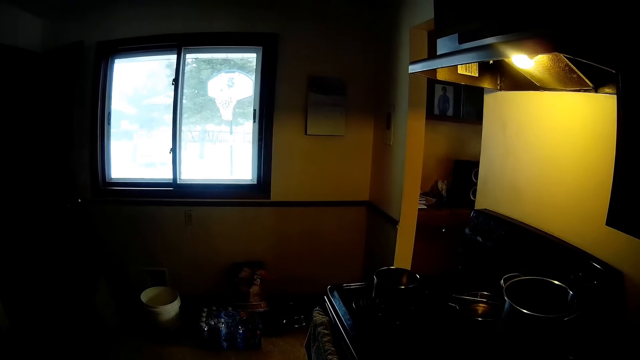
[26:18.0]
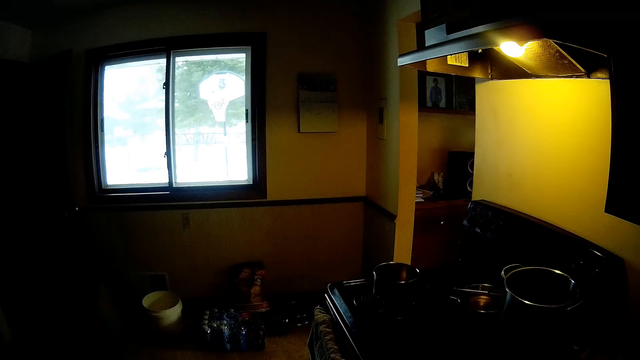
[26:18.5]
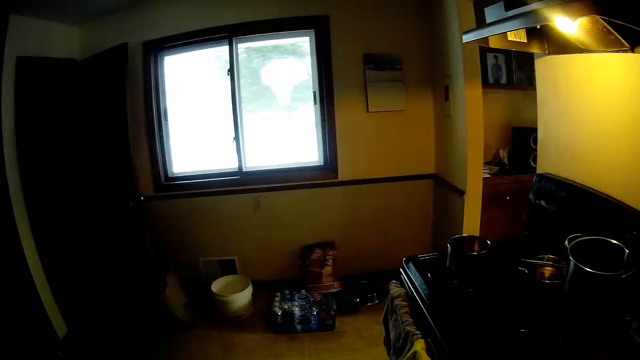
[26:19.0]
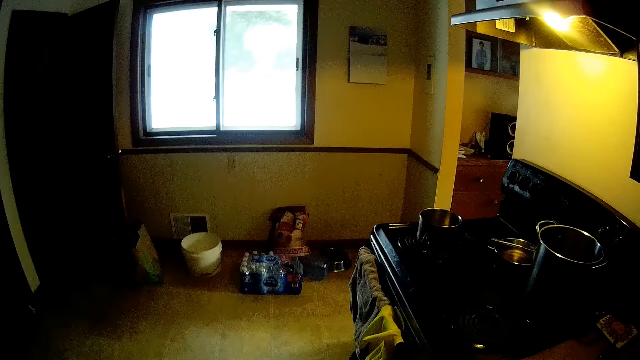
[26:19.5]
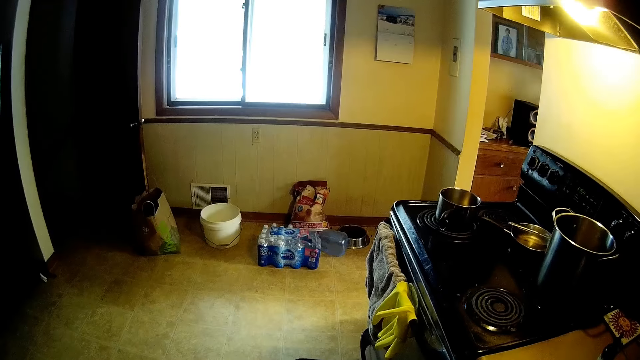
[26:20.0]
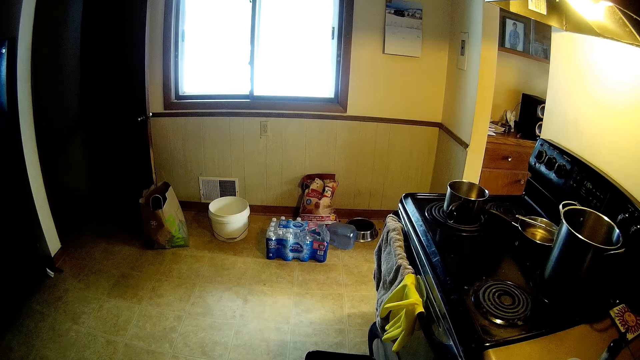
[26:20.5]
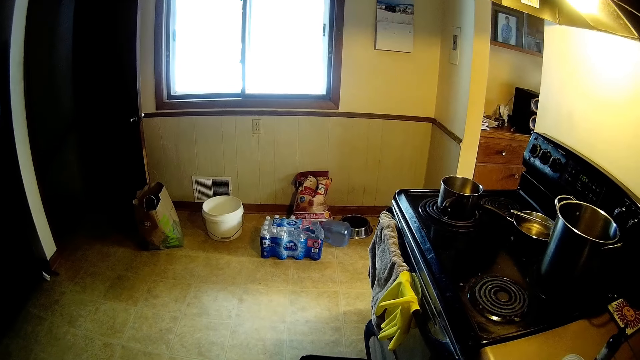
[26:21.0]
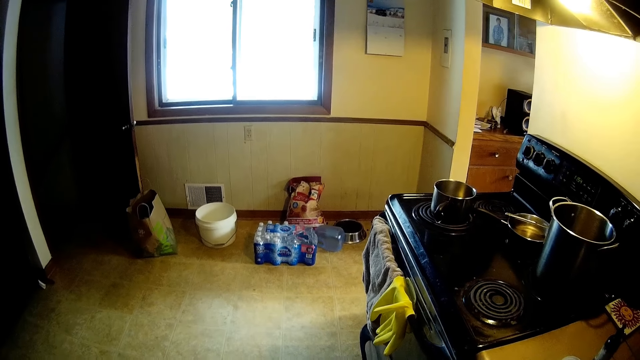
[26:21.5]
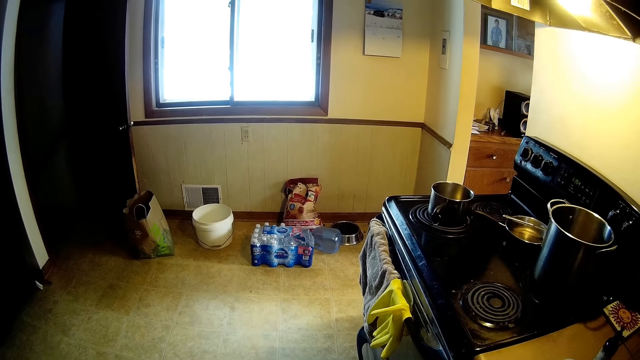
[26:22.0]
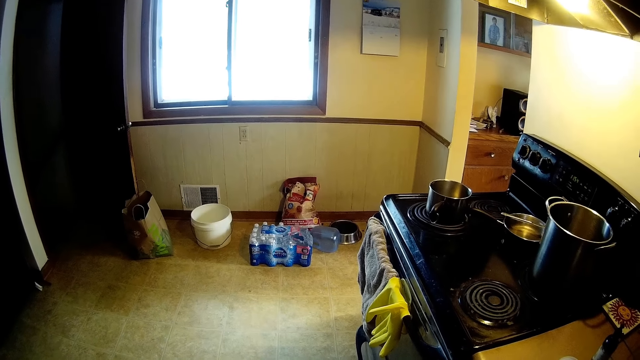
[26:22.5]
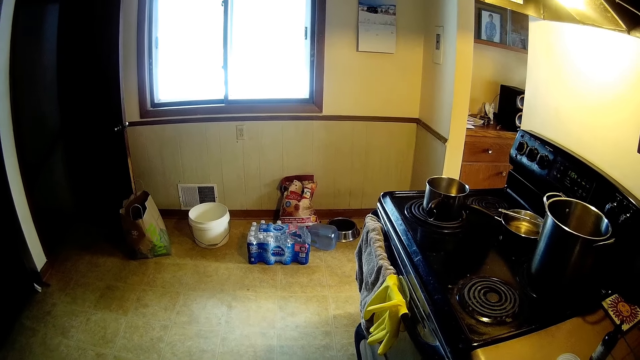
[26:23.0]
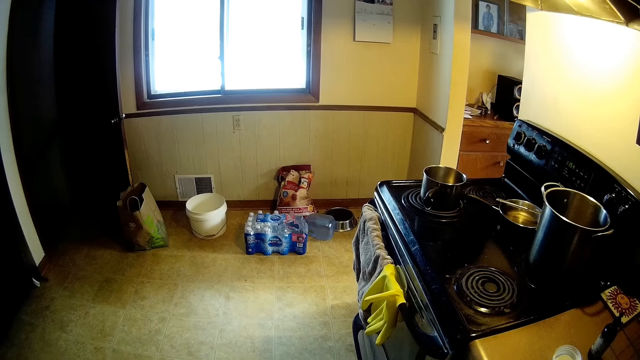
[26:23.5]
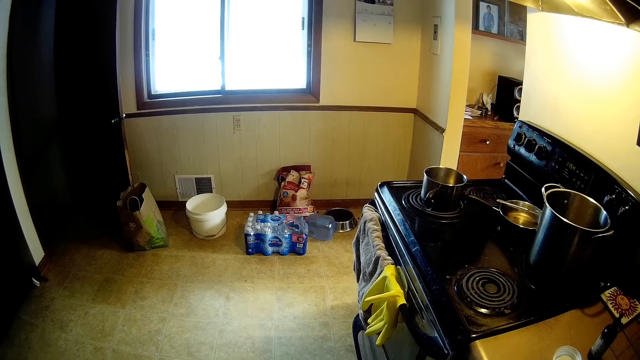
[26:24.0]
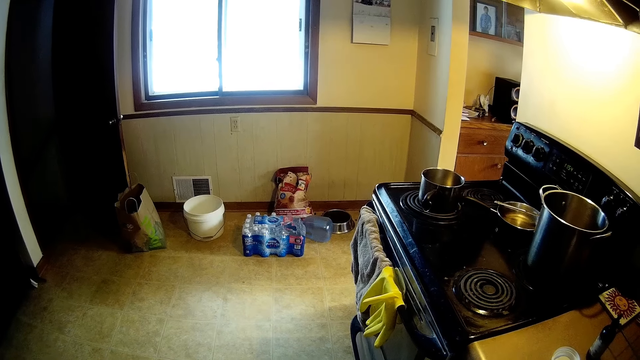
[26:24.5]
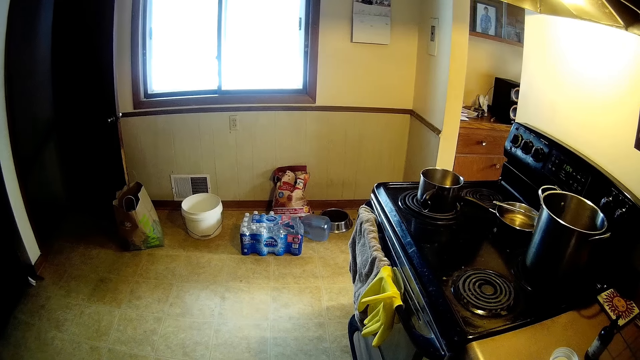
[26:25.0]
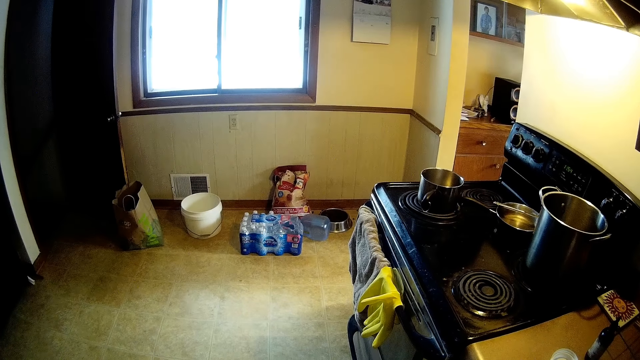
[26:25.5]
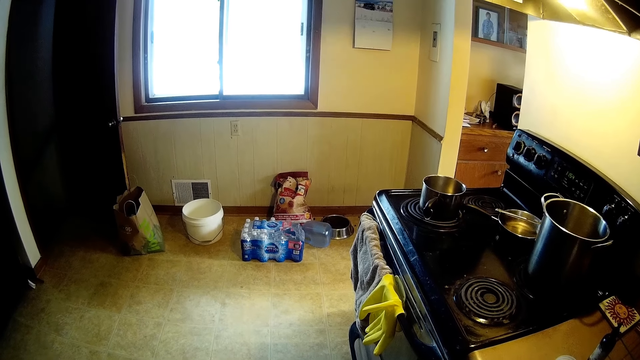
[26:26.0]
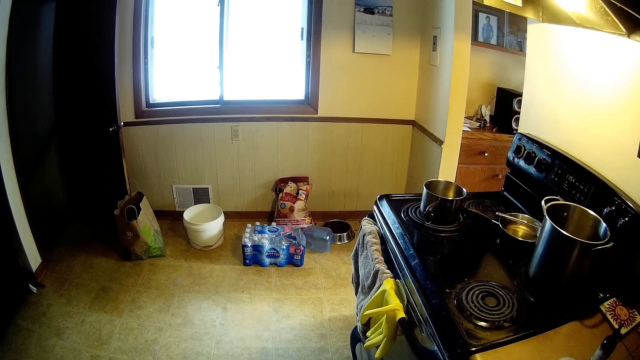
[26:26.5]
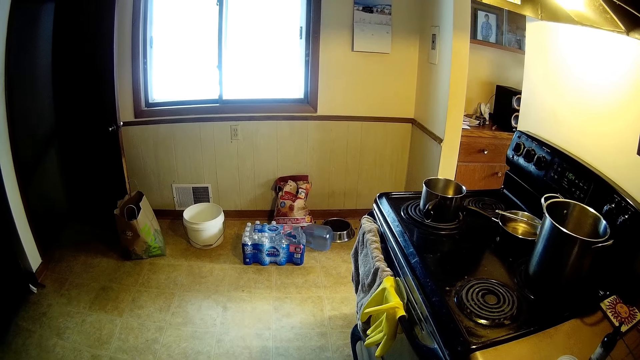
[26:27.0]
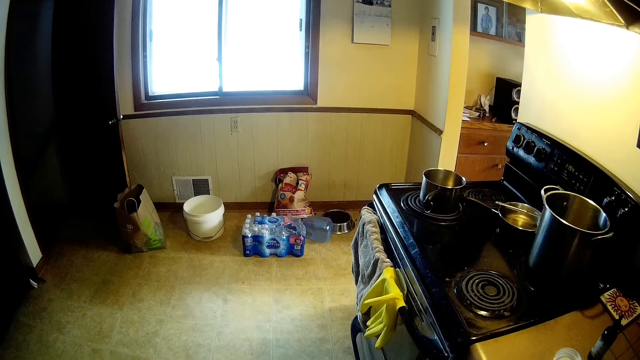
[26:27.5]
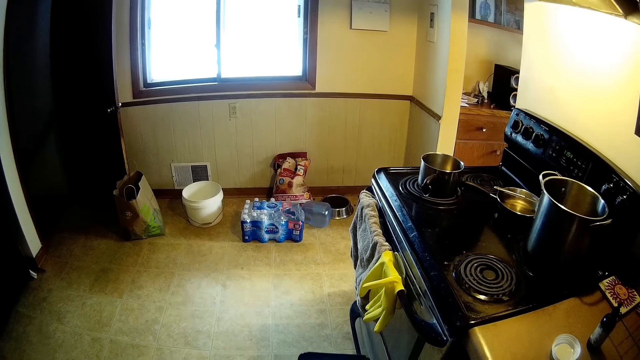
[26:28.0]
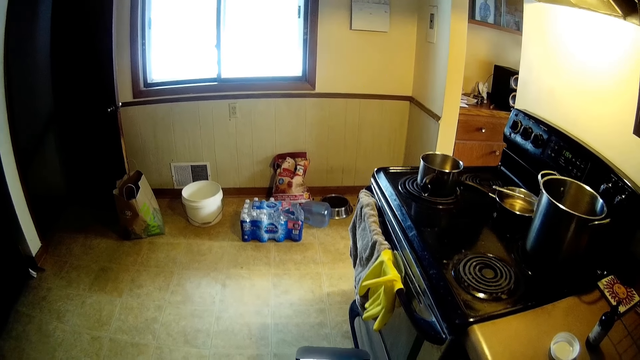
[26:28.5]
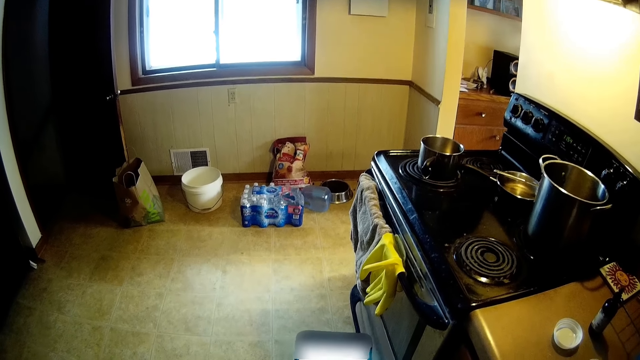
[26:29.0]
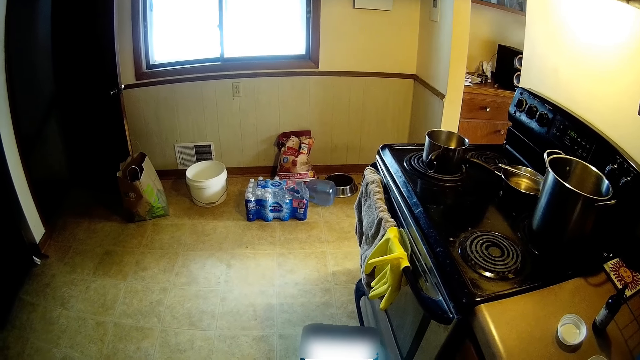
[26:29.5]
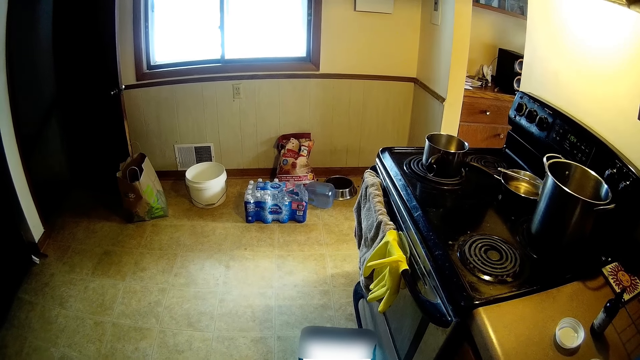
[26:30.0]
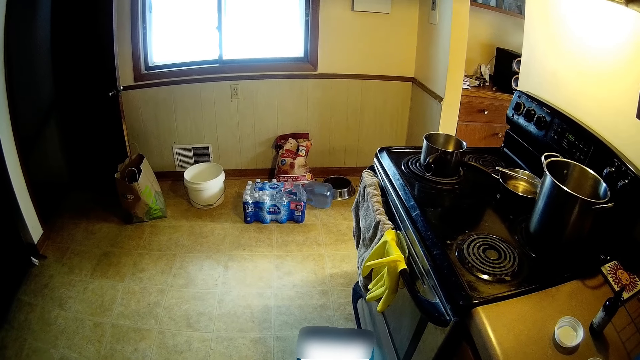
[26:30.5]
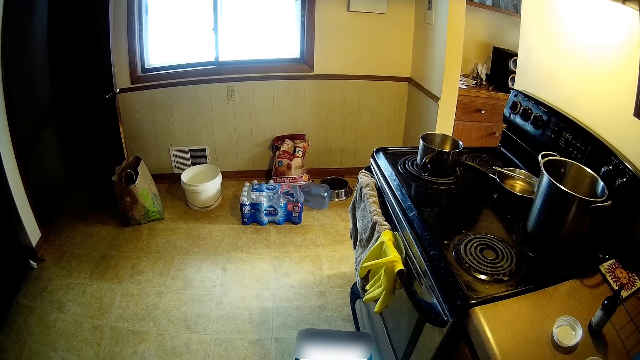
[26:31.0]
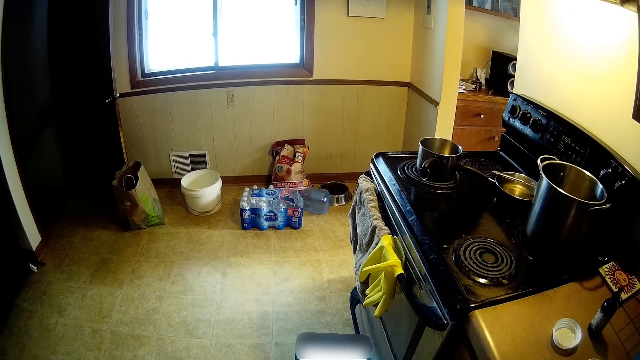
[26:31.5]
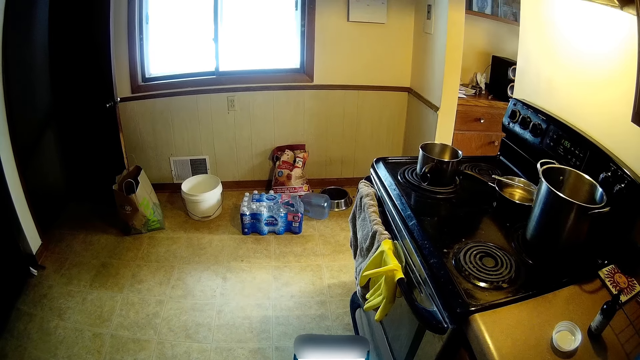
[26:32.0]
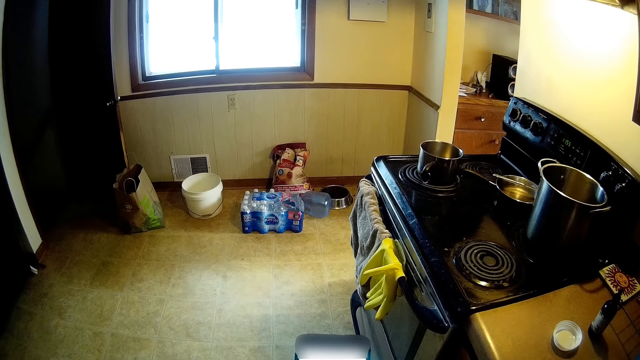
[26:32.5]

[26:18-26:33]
The camera wearer holds the phone with her right hand. She uses the phone.

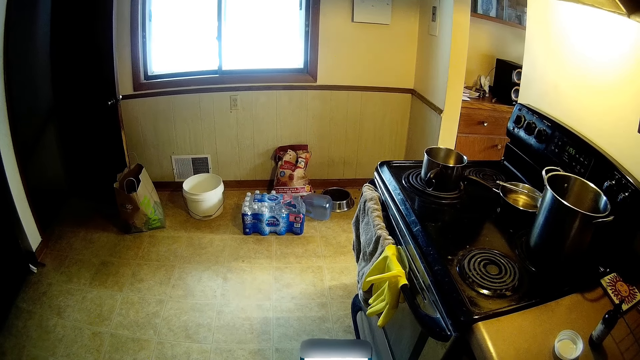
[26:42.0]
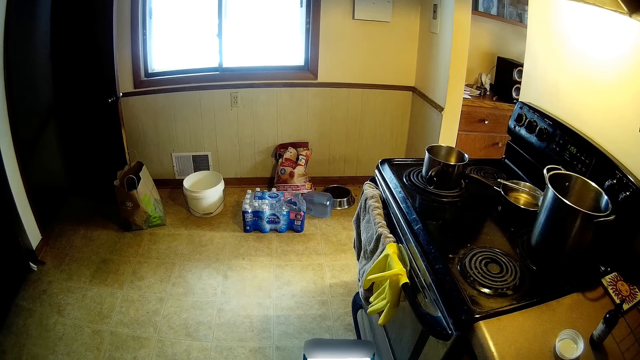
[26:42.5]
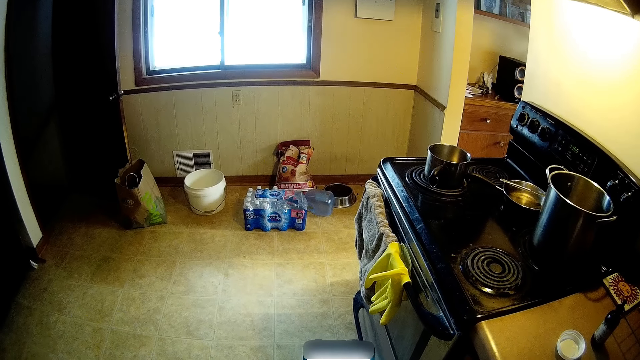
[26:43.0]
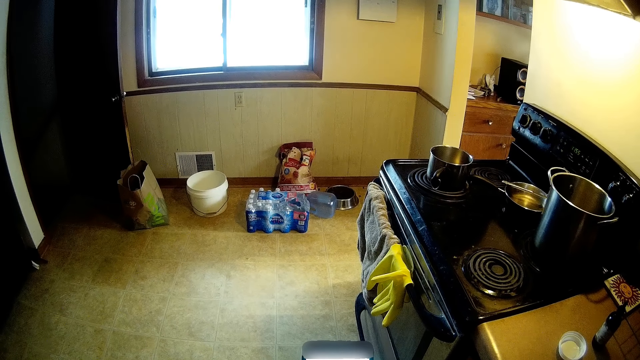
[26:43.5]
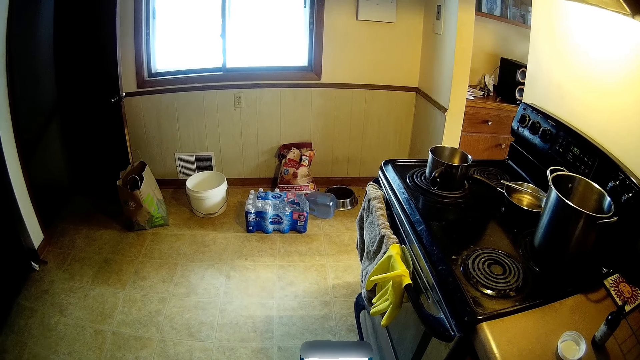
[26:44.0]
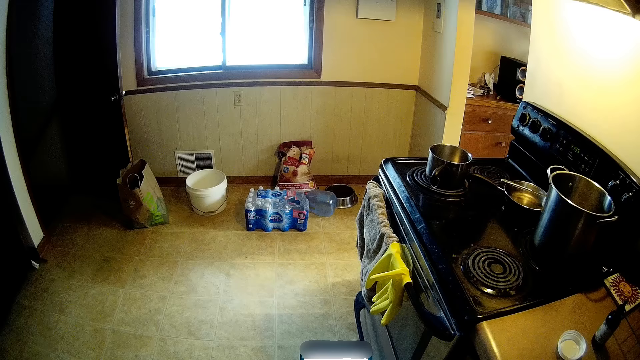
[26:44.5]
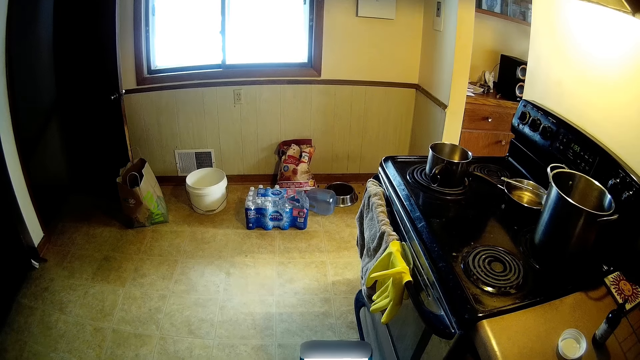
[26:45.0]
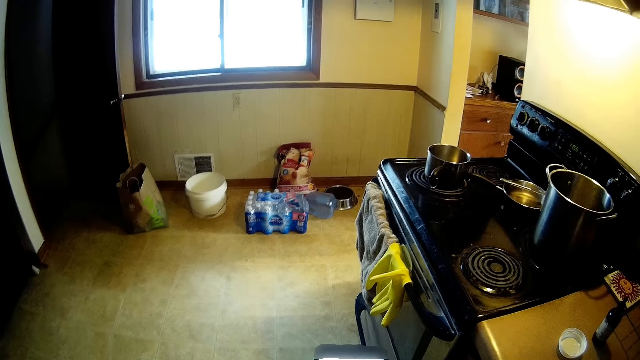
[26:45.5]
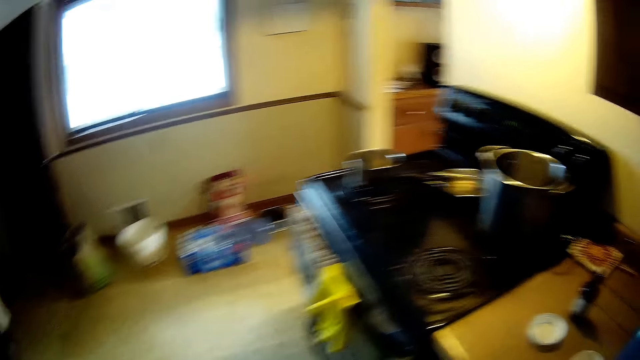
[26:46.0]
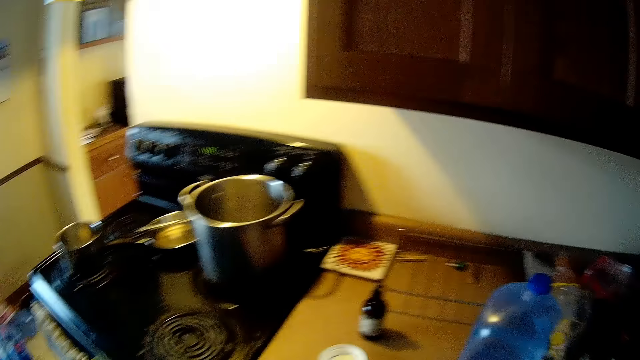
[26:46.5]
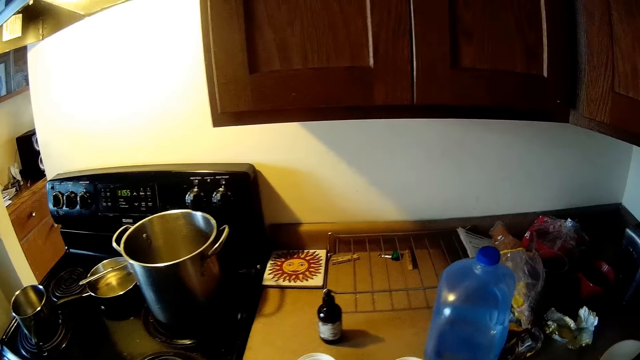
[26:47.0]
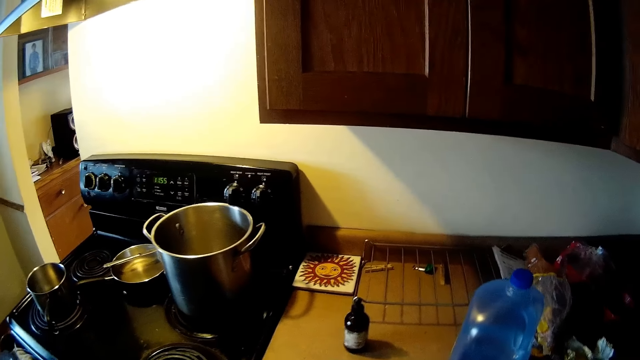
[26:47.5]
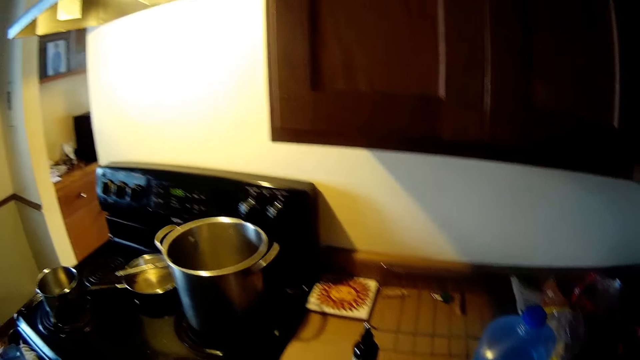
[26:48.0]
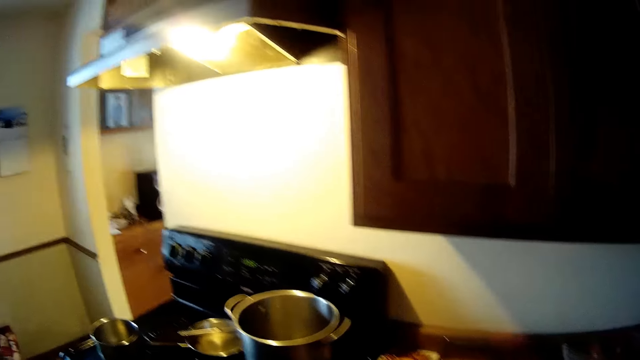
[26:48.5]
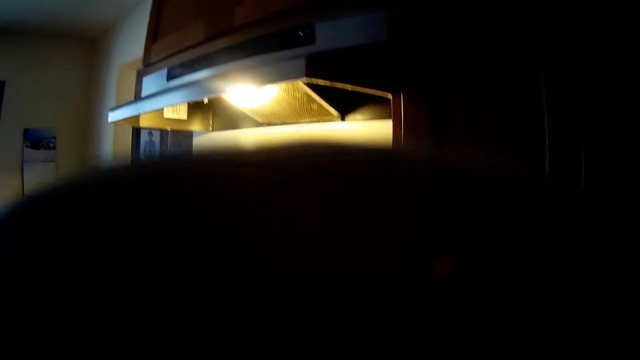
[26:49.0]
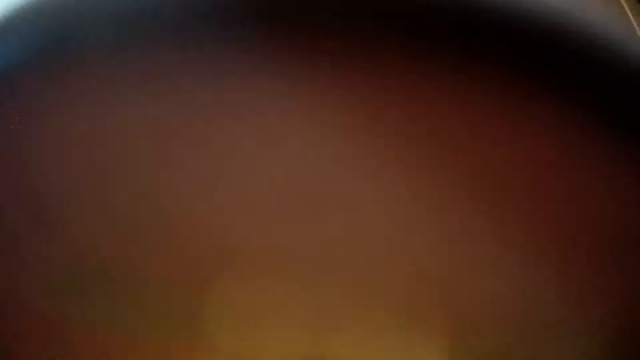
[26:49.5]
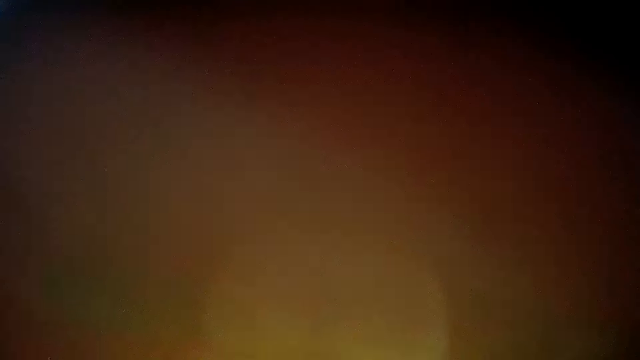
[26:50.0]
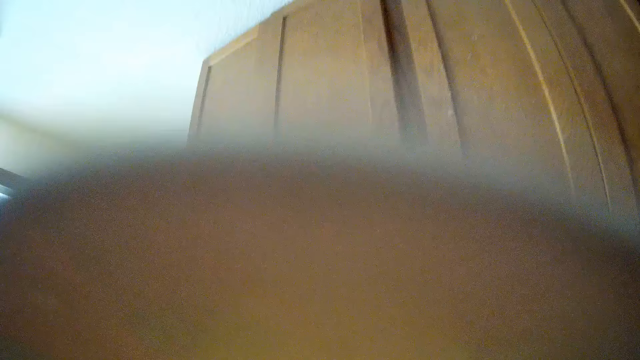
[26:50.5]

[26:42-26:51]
The camera wearer looks around. They drink water from the keg of water with both hands.
